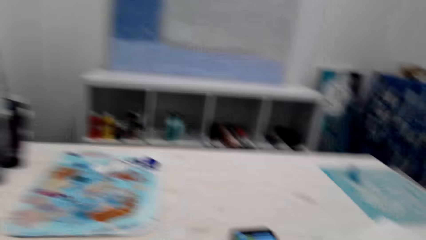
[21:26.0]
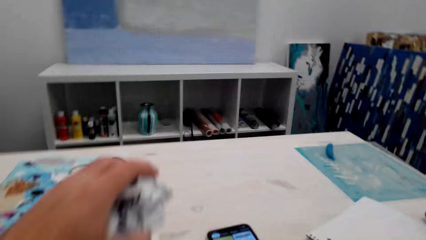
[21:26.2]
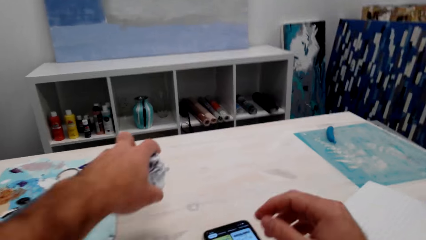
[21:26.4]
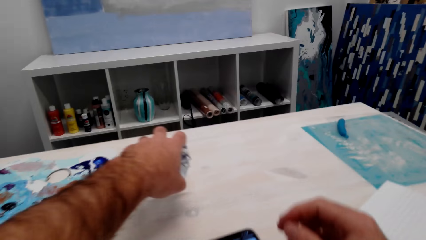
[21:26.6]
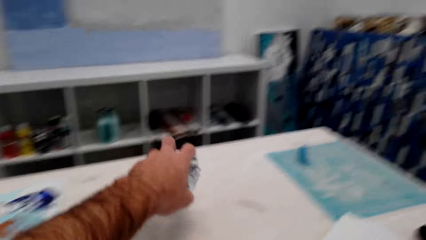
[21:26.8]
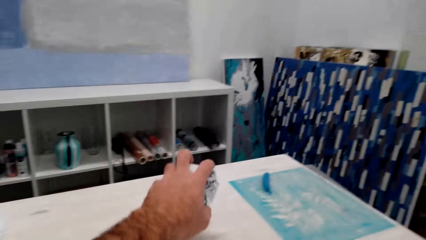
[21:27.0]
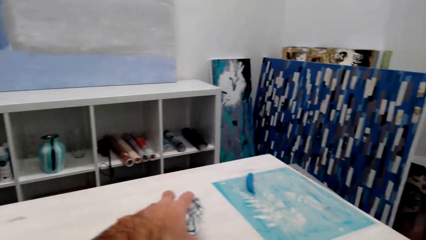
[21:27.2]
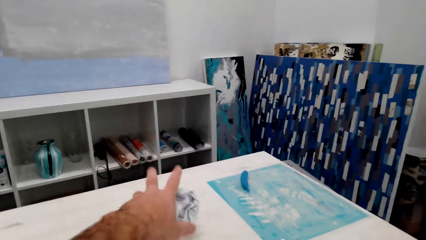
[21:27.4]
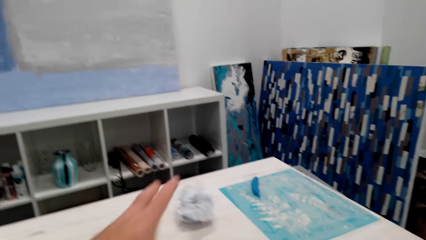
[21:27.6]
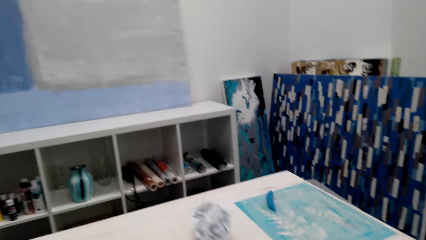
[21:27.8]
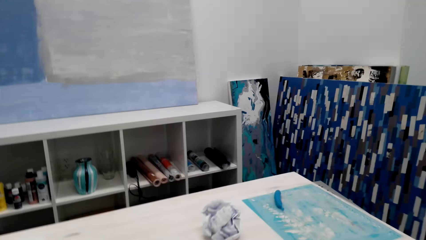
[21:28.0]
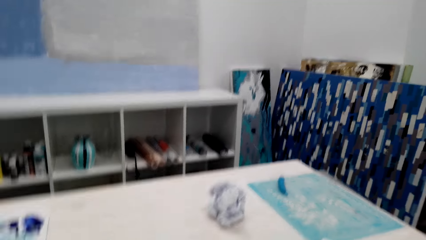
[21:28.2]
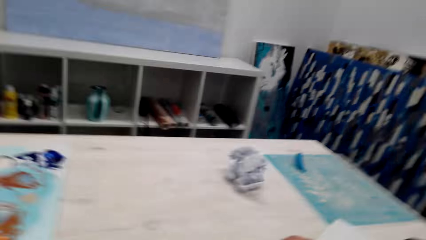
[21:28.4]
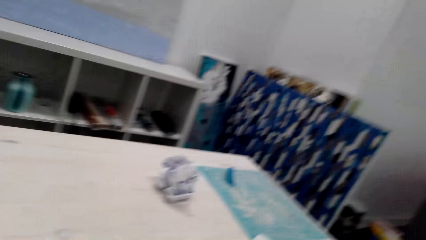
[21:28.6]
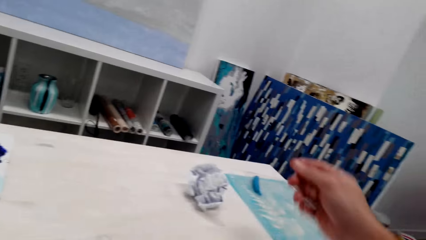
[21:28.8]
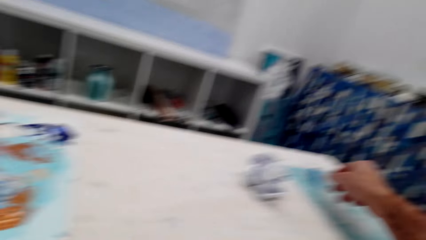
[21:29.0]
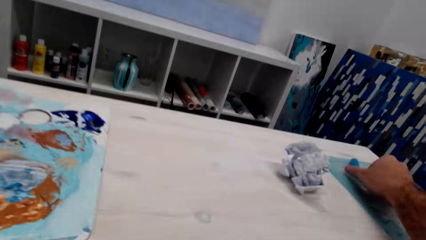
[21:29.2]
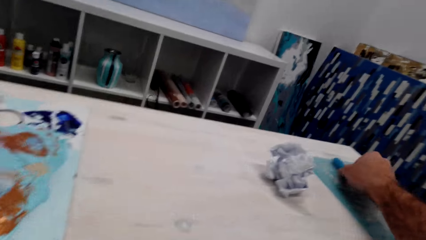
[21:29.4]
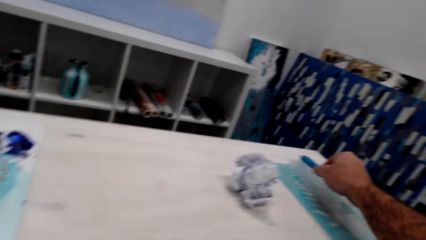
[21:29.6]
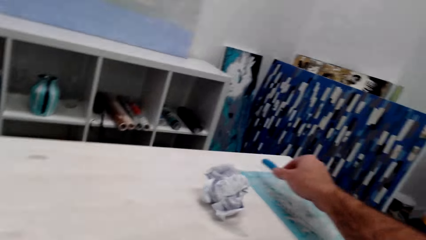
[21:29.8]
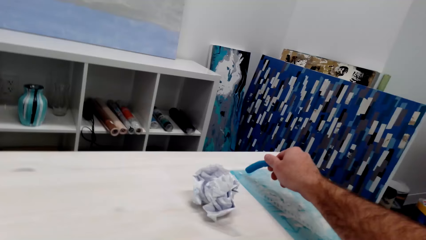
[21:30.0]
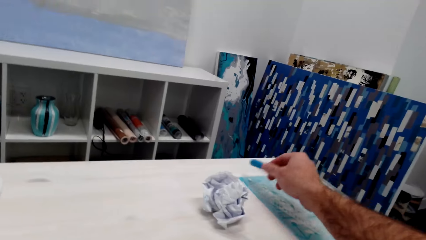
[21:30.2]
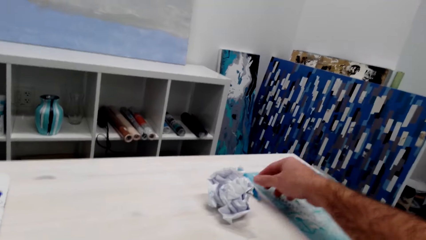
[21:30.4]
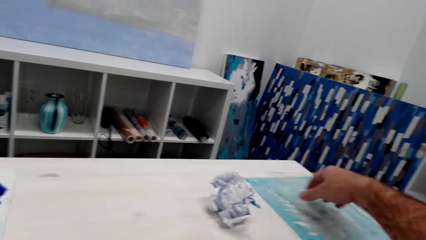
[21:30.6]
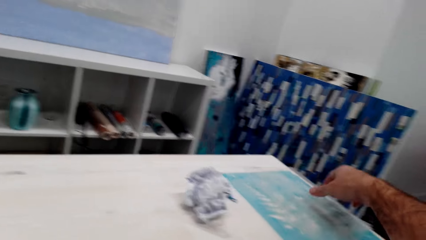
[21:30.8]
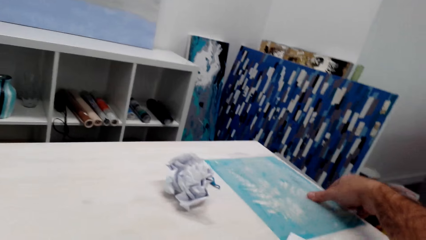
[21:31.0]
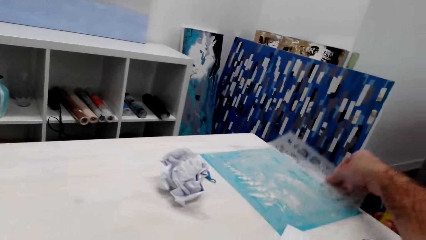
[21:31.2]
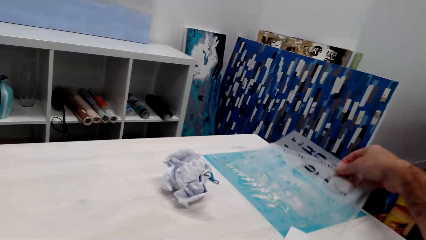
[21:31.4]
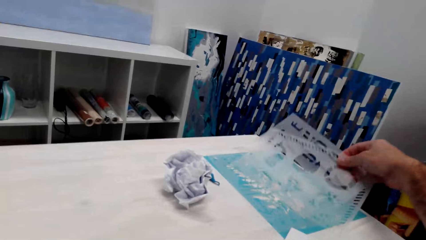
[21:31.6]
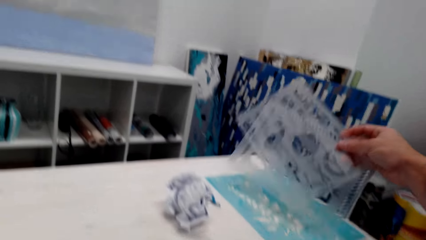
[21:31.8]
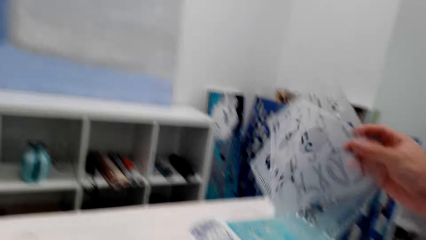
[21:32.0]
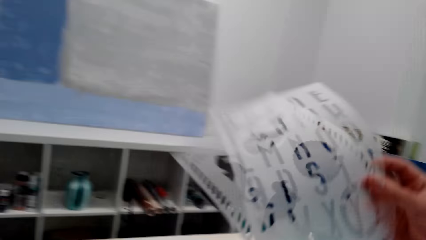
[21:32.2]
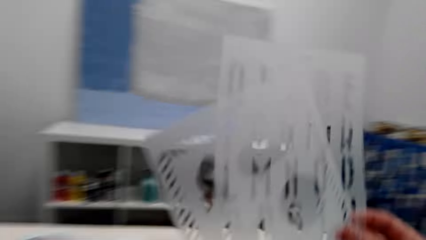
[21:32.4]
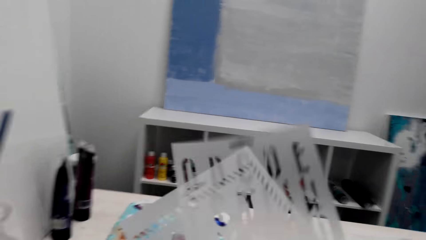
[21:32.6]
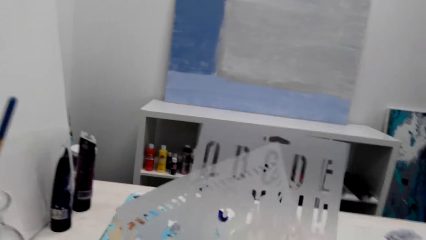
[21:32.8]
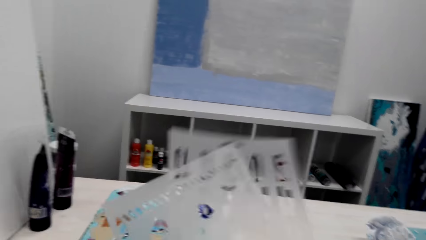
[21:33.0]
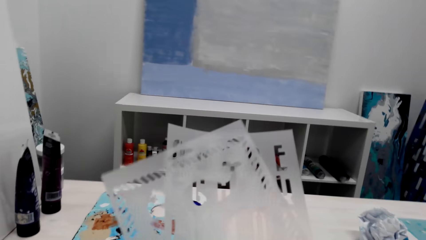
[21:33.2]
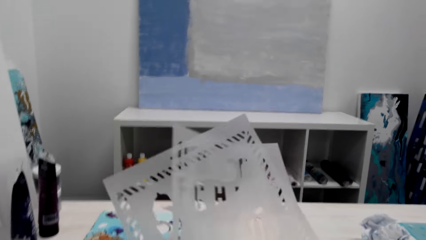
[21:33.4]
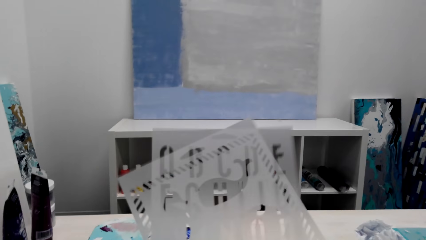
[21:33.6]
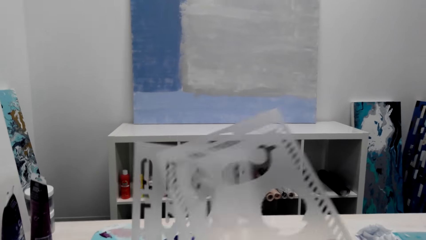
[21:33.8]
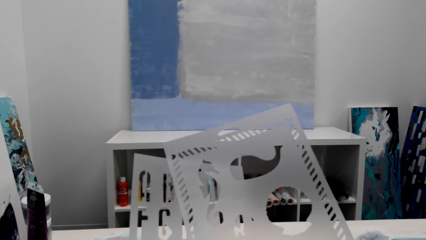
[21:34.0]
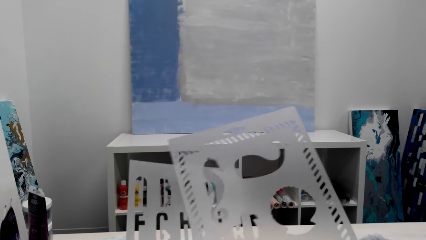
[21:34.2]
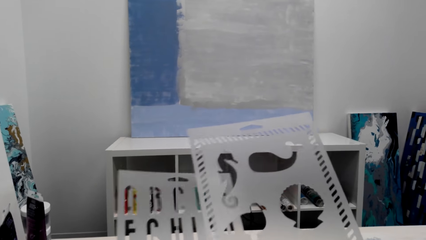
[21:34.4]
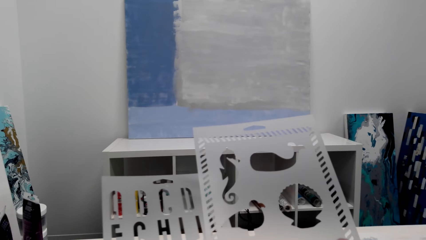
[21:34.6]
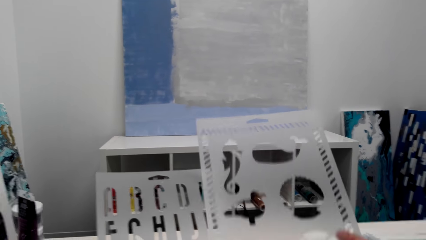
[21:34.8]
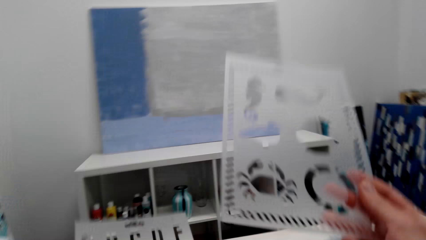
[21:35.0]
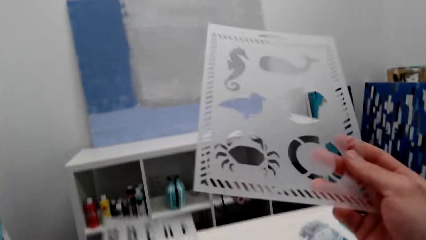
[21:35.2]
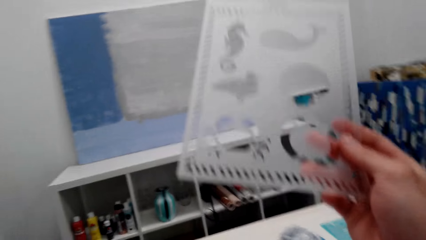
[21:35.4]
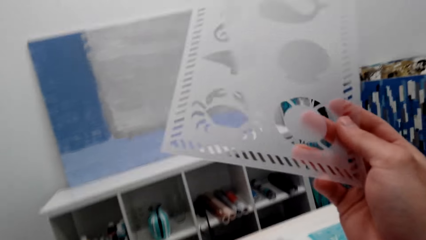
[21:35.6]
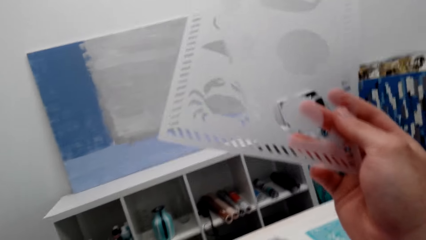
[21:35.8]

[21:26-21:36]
The camera wearer puts the paper on the table. They pick up a pen from the table. They put the pen on the table. They pick up alphabet paper or clear stamp papers from the table. They examine the animal sketch paper.

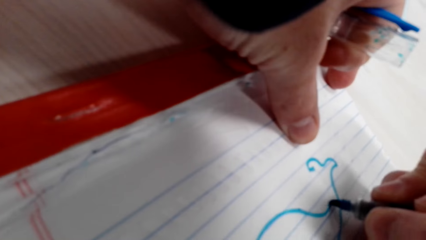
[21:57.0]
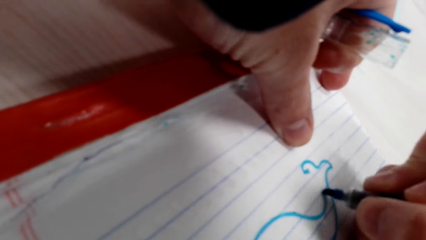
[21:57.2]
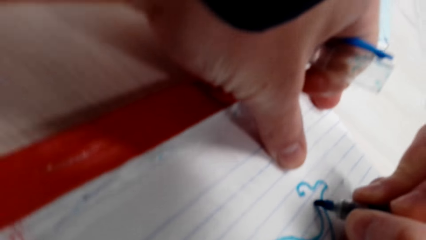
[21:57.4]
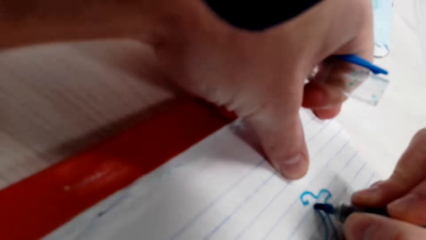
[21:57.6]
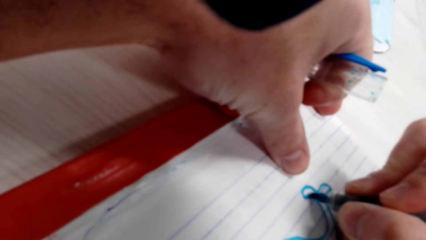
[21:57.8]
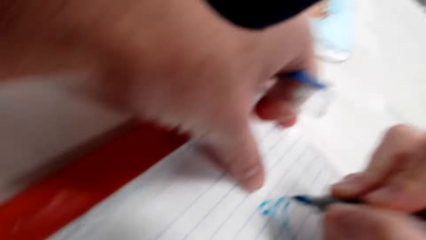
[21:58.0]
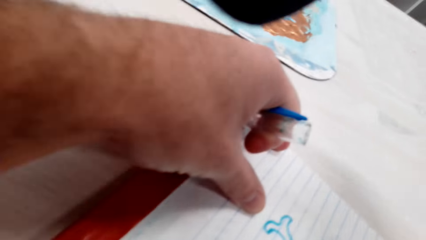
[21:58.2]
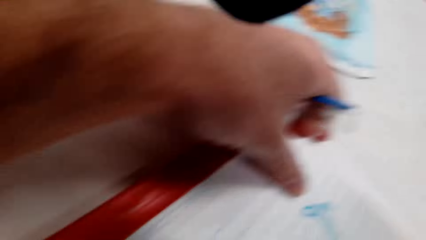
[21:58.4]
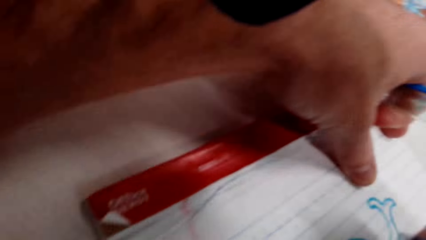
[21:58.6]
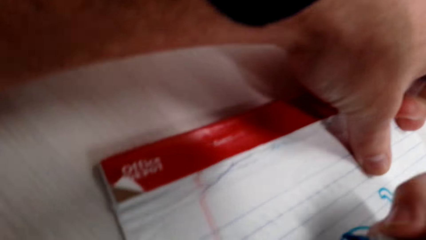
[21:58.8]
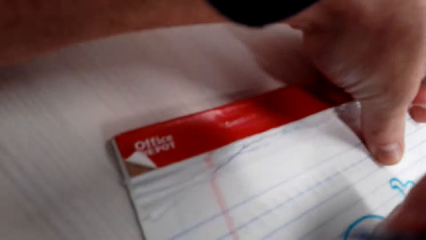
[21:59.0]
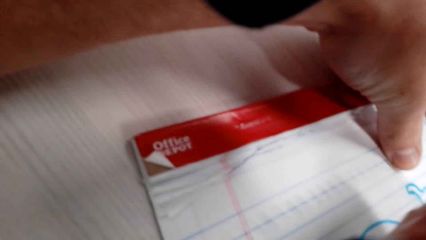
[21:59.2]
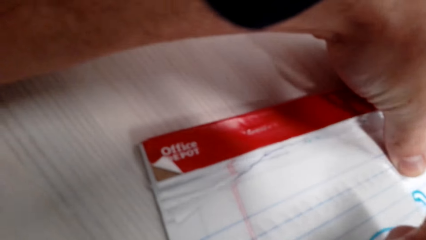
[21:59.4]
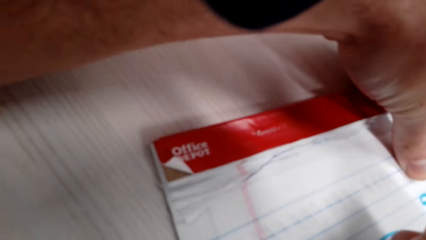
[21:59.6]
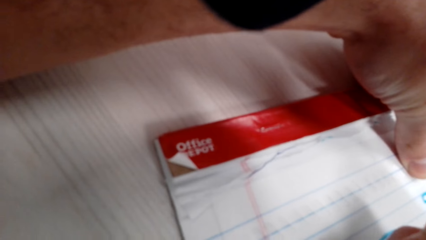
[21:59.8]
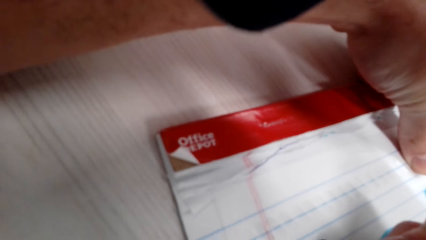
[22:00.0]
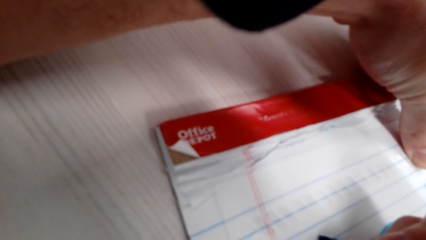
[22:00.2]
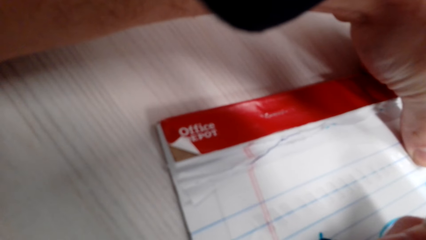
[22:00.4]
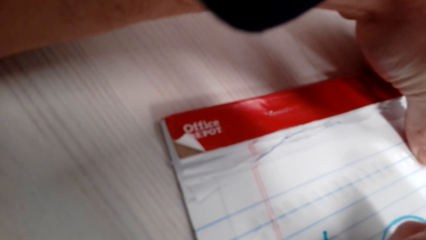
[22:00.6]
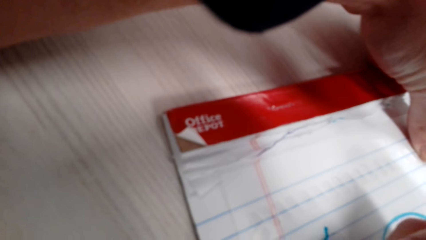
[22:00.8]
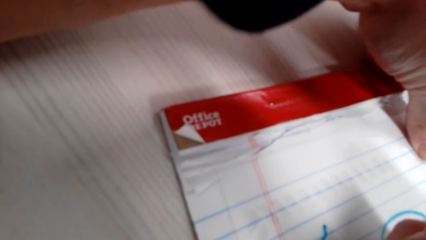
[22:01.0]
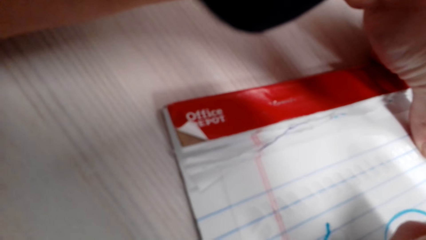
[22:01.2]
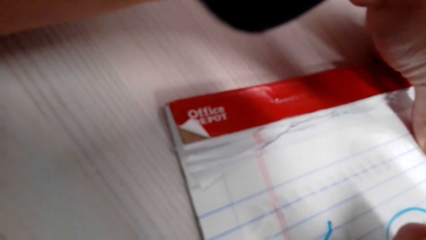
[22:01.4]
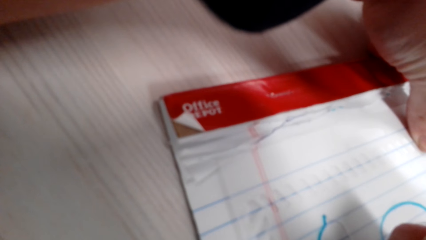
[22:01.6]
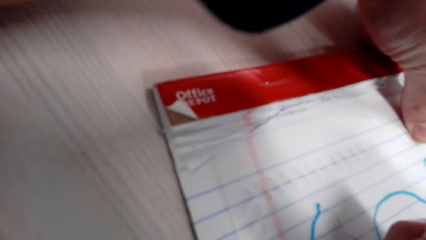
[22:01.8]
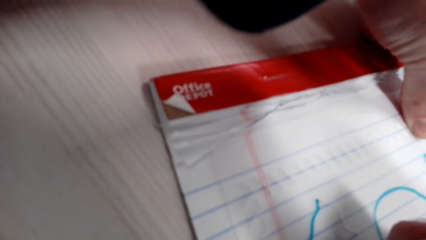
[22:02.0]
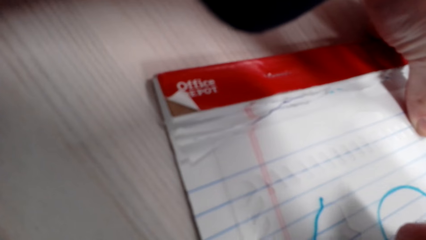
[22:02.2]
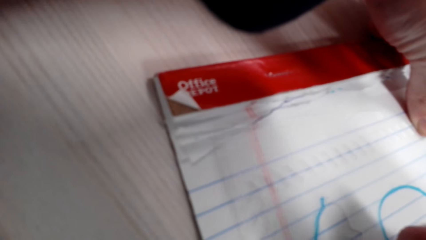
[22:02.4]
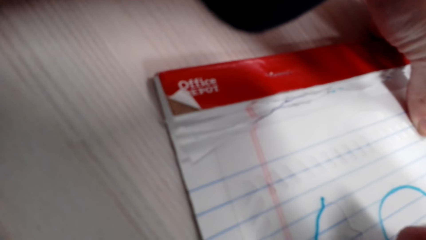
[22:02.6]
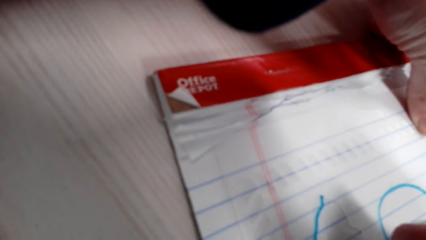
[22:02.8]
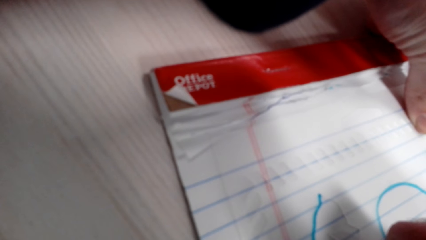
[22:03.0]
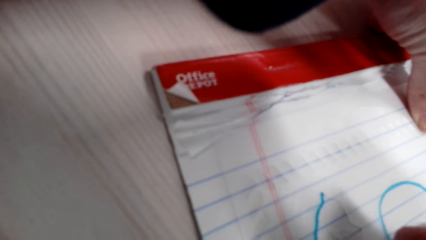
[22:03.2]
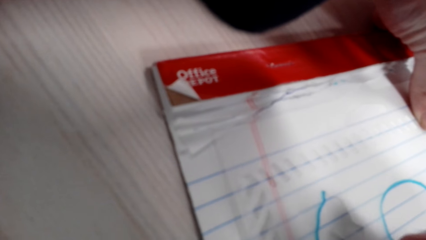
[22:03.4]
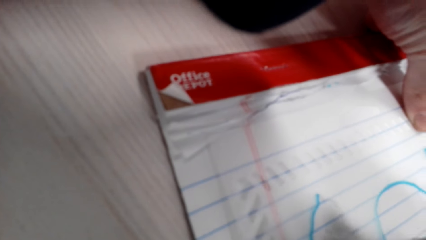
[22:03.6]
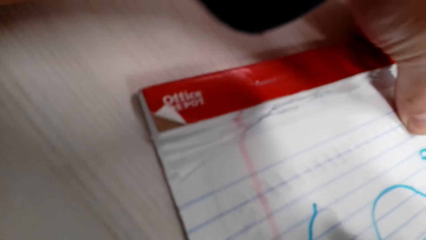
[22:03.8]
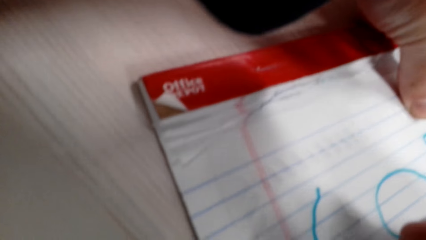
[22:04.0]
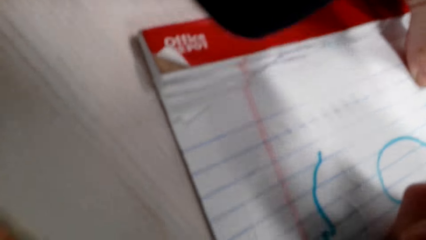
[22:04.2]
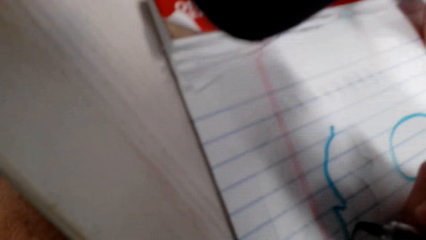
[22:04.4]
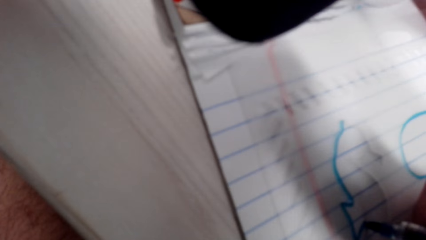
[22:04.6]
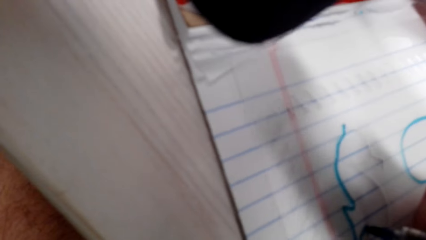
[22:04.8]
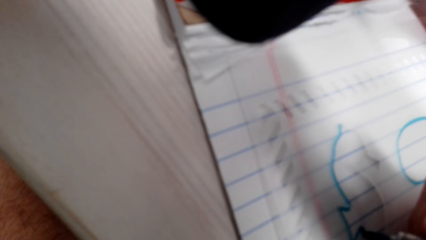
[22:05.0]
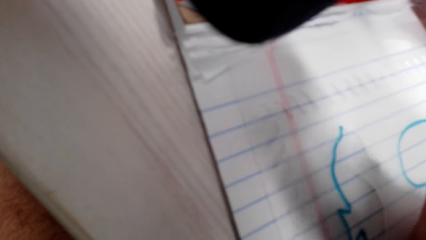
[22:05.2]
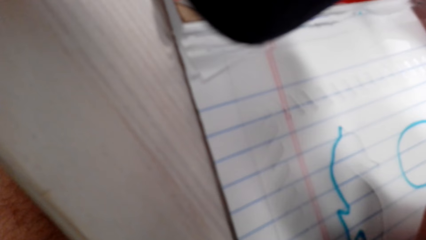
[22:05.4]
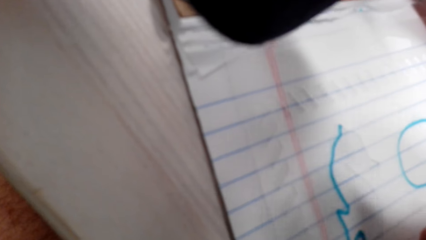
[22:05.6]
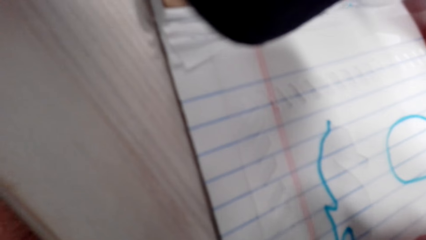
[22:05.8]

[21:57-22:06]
The camera wearer pulls the pen off the book. They draw on the book with a marker pen.
